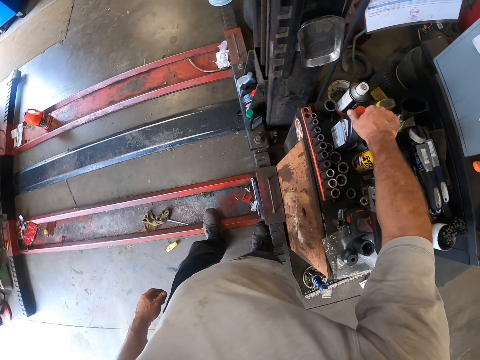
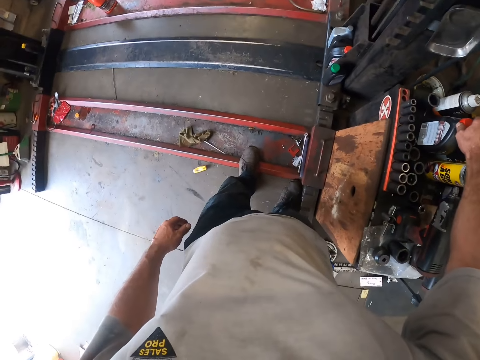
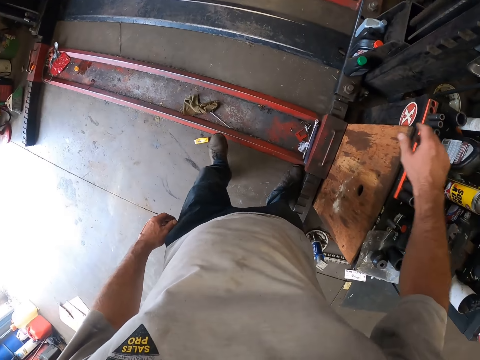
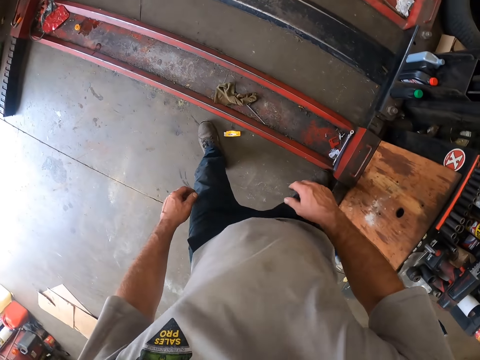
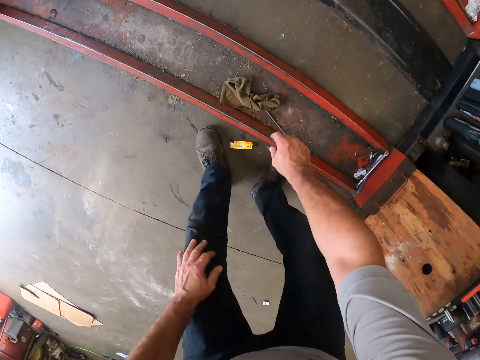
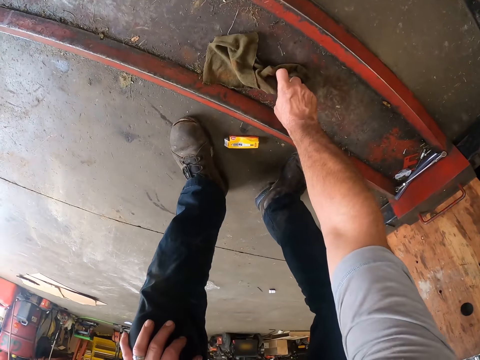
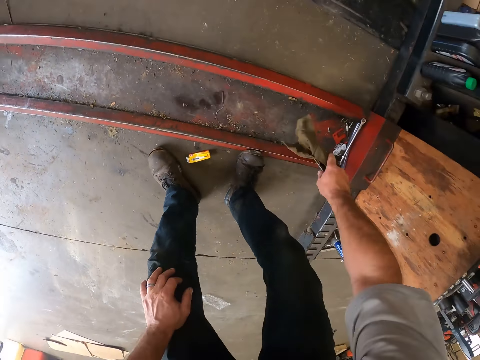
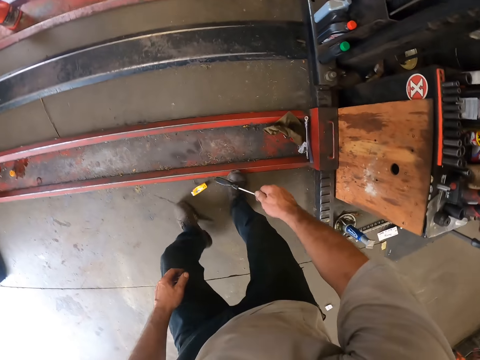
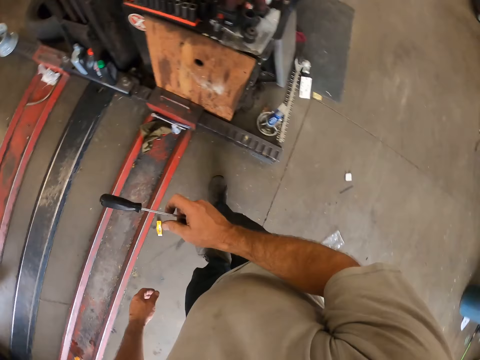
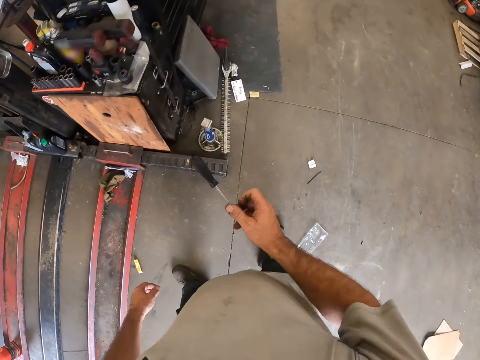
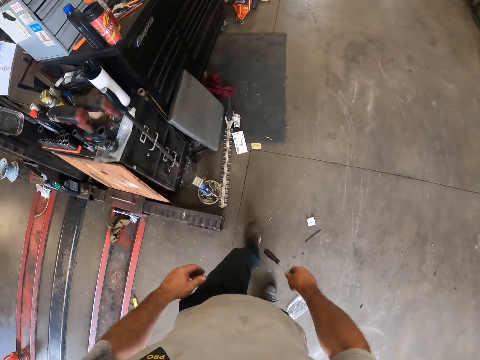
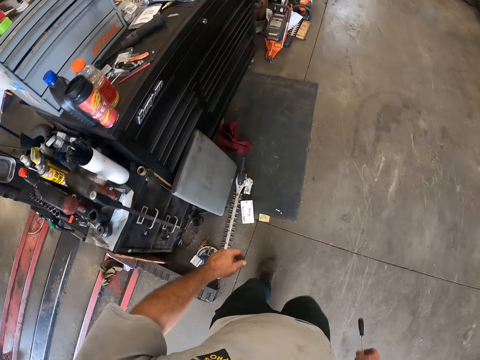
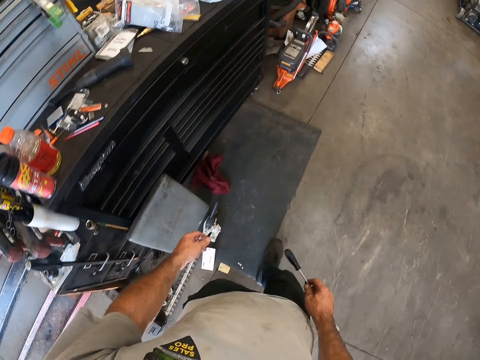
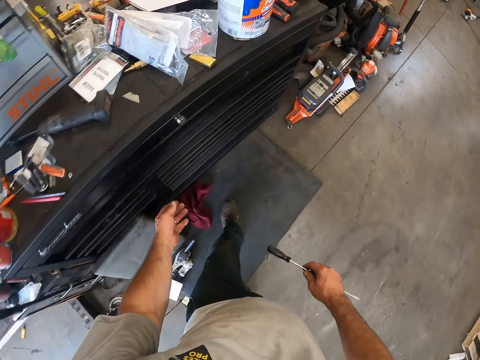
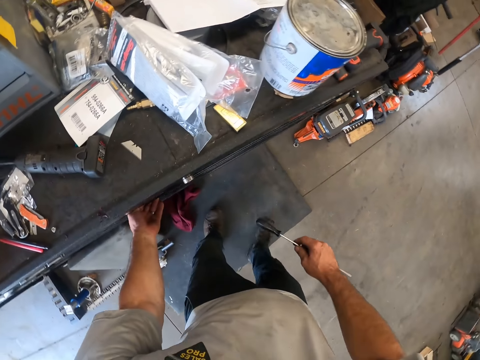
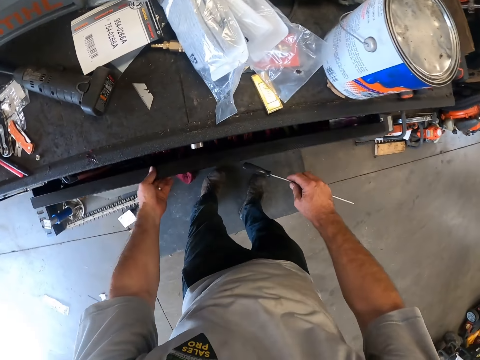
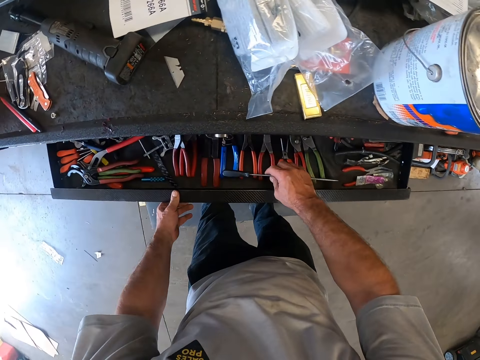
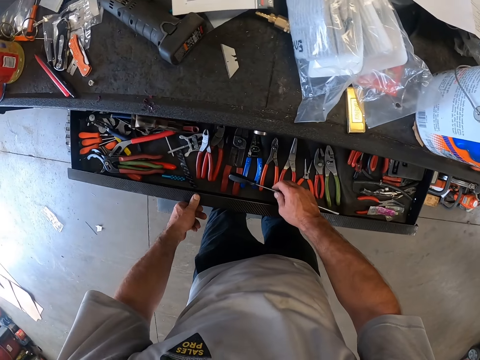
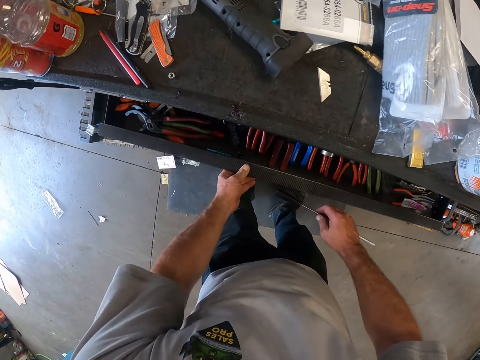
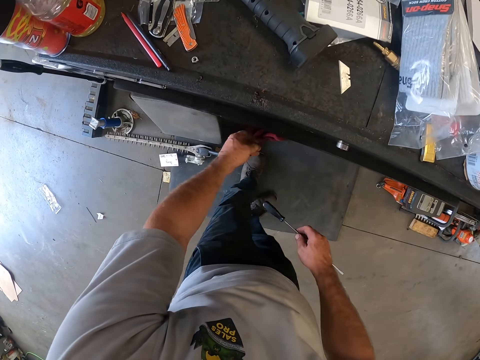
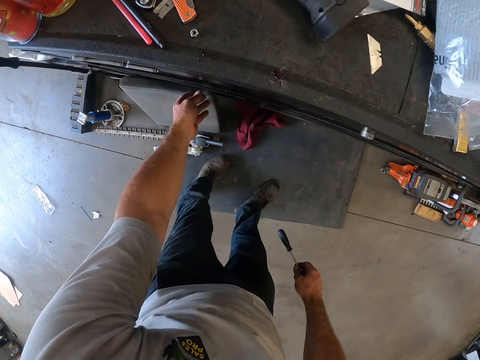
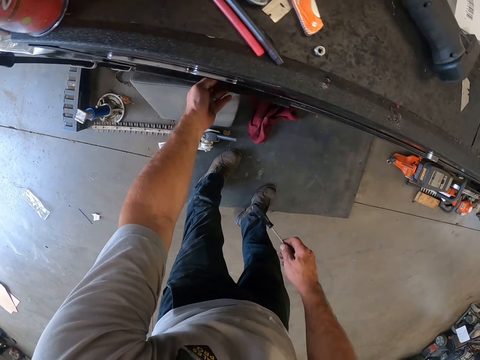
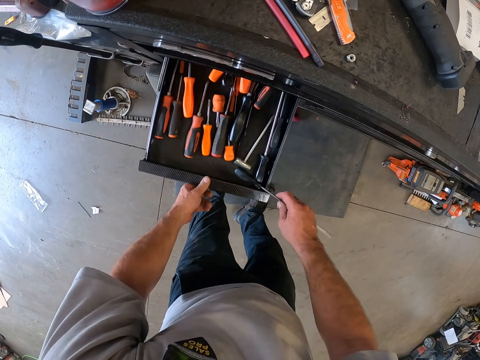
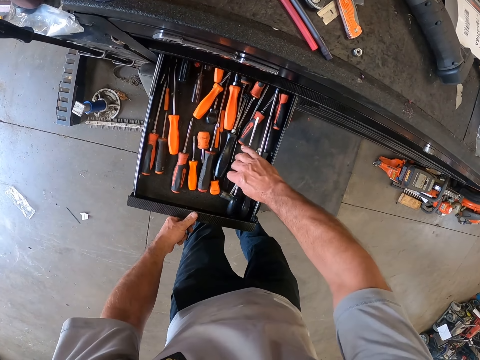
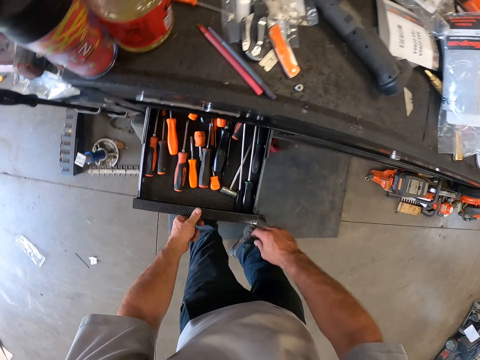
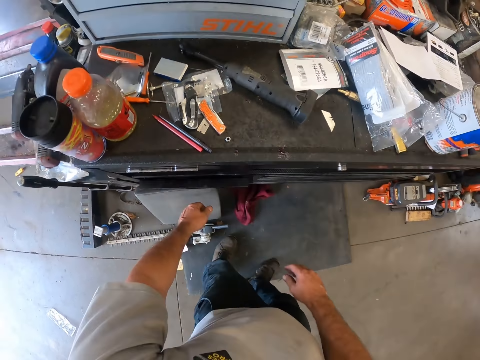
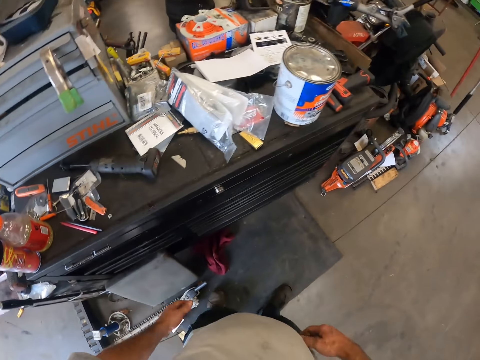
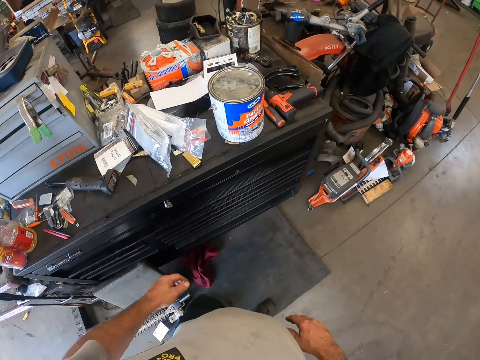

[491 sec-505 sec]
The camera wearer picks up a screwdriver on the rack. They throw the piece of cloth down. They walk around the garage. They open the tool drawer. They close the drawer. They open the tool drawer. They put the screwdriver in the drawer. They close the drawer.

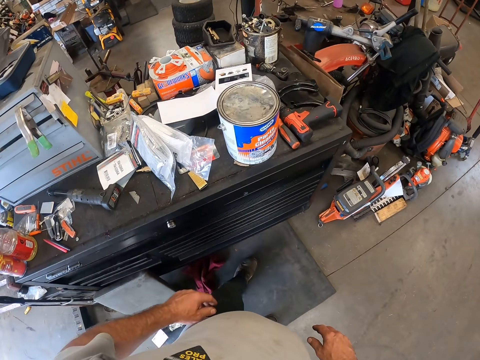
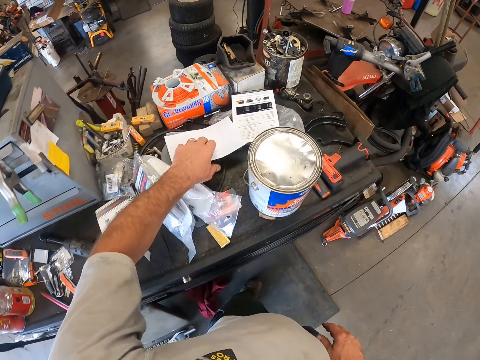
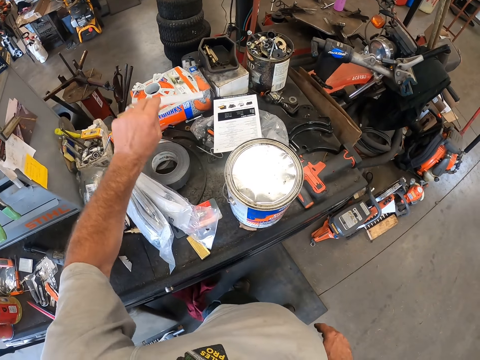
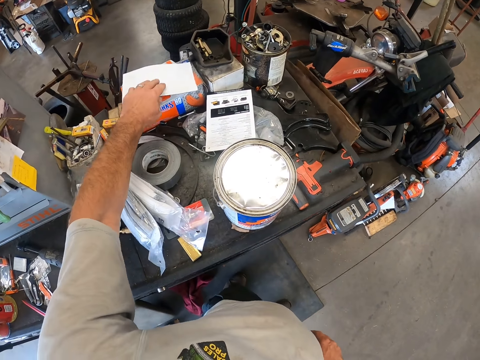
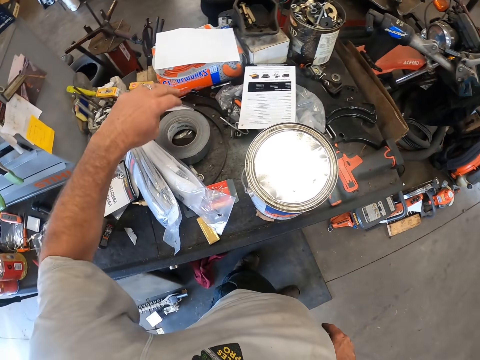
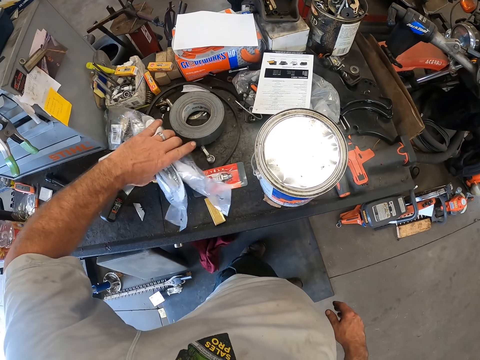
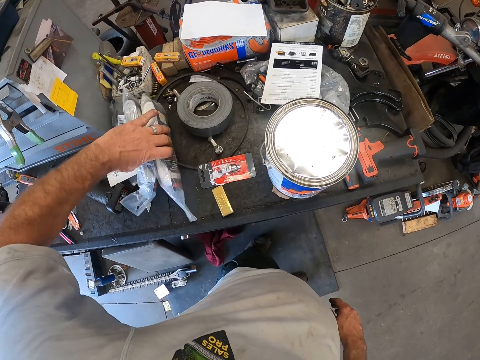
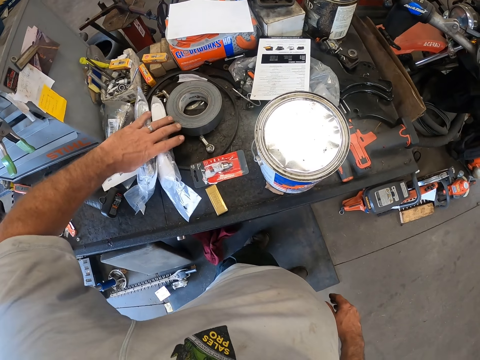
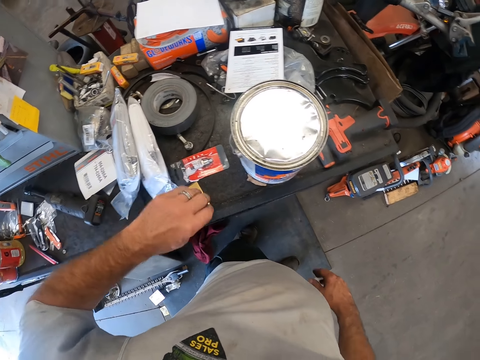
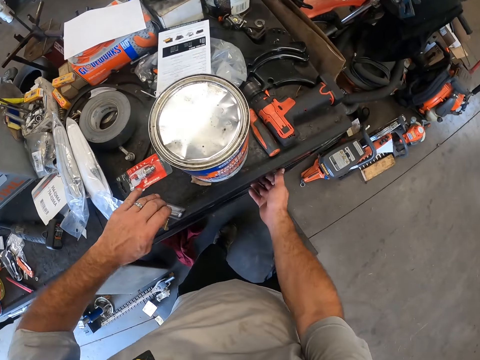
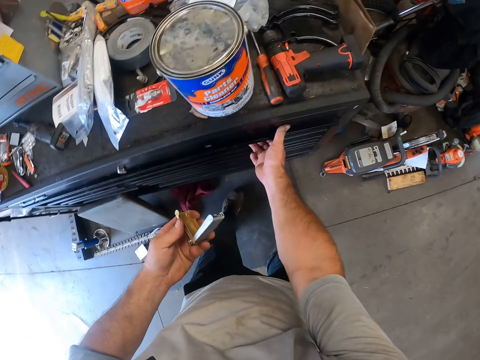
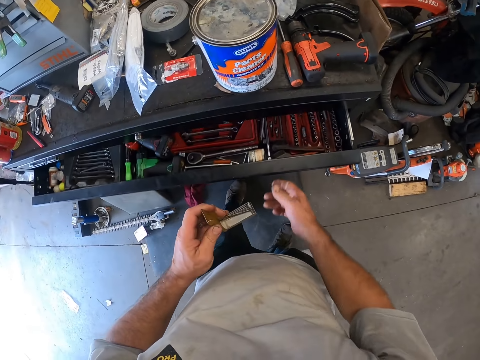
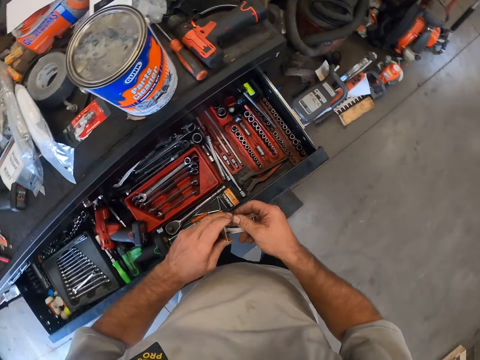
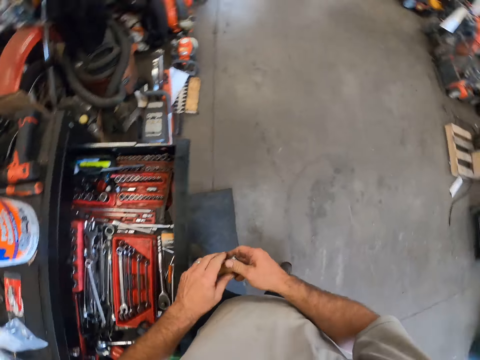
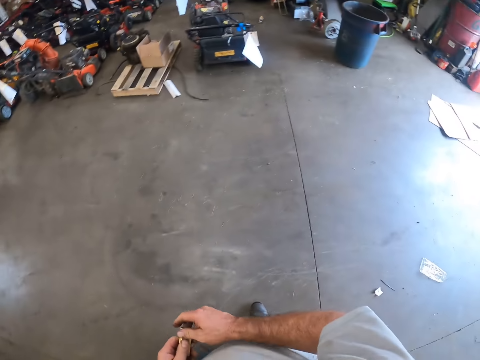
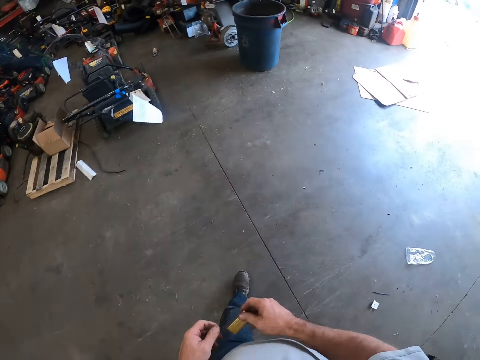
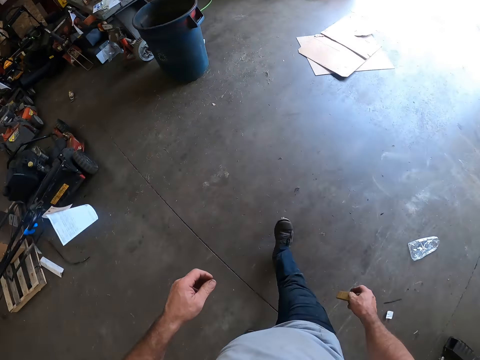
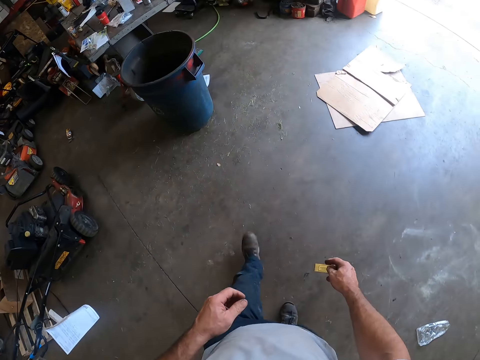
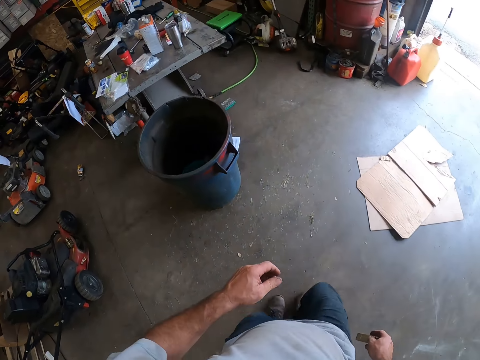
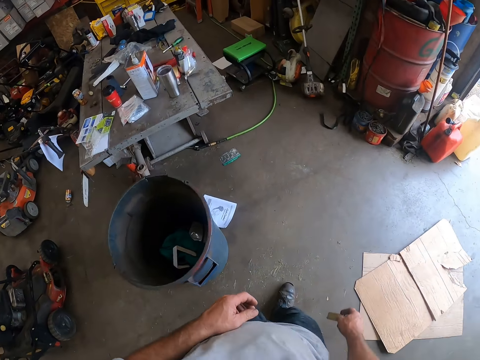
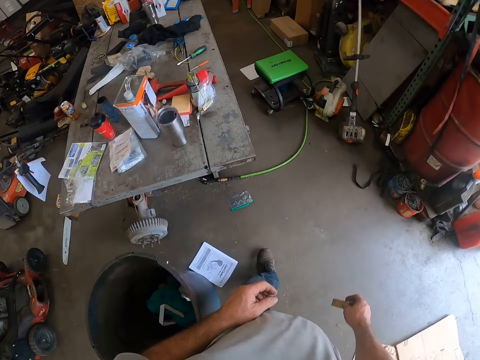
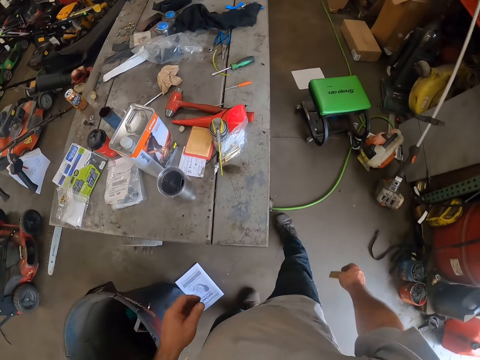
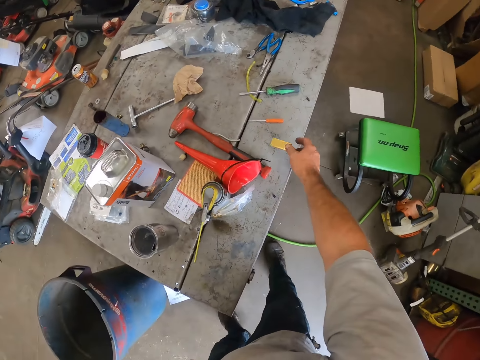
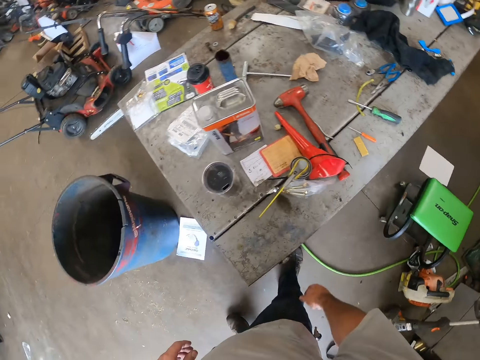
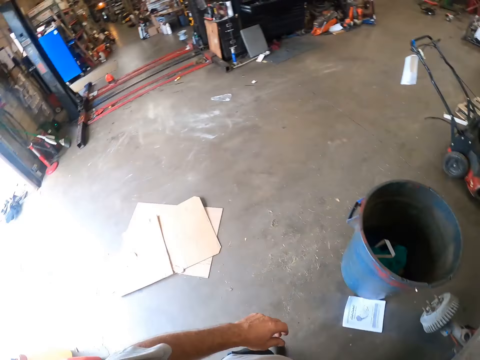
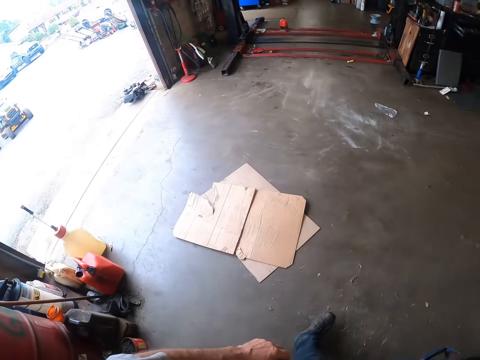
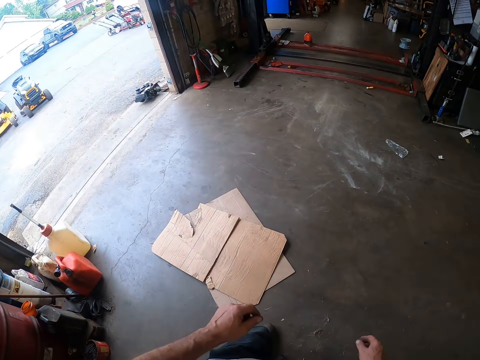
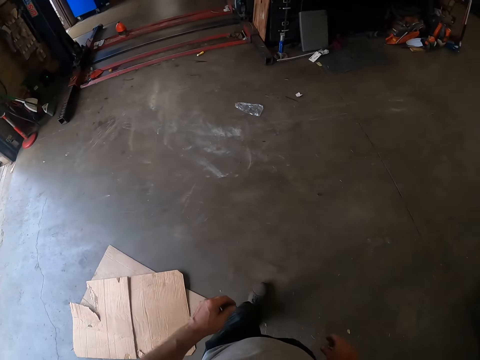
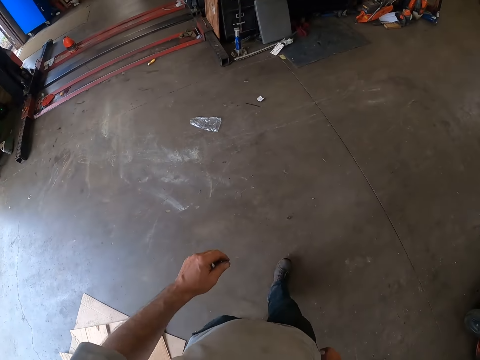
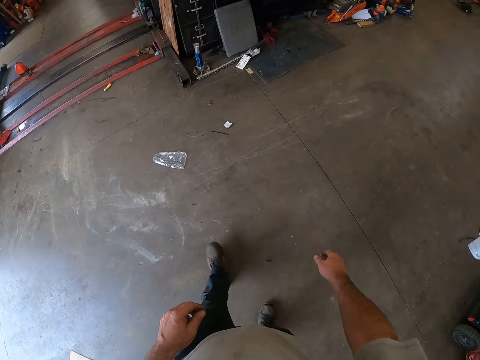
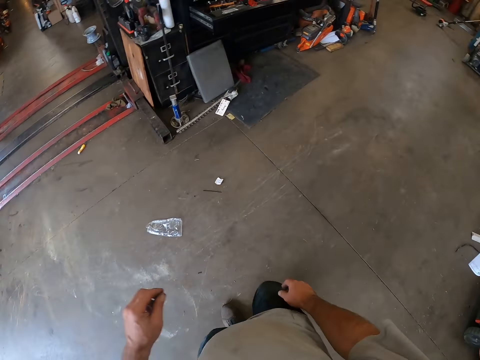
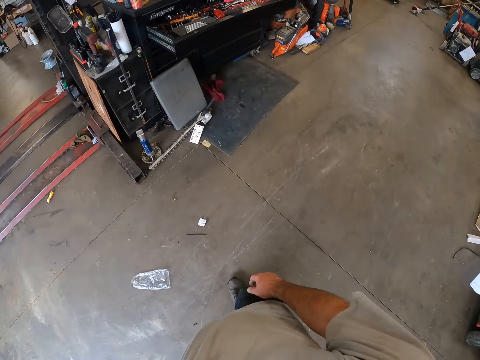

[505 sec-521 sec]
The camera wearer looks around the garage. They adjust the paper on the cabinet. They pick up the piece of paper. They put the piece of paper down. They adjust the cellophane on the cabinet. They pick up the papers. They pick up a jack knife on the cabinet. They open the drawer. They walk towards a table. They drop the jack knife on the table. They walk around the garage.
